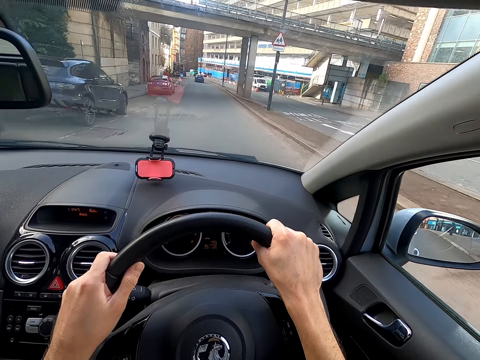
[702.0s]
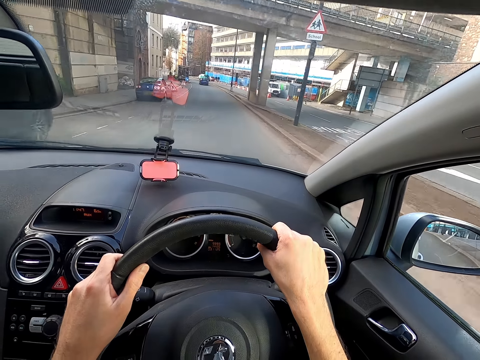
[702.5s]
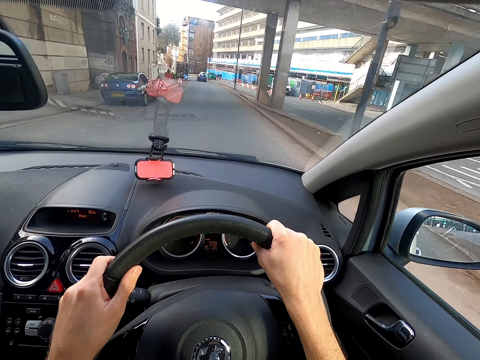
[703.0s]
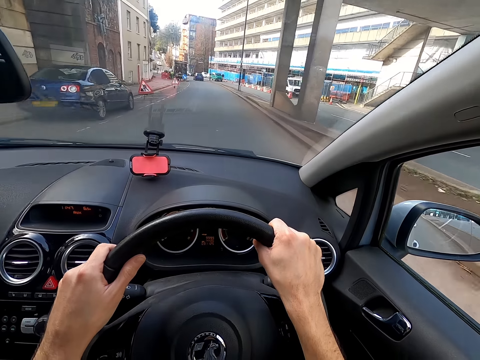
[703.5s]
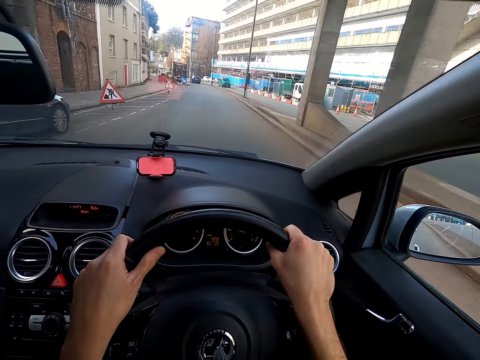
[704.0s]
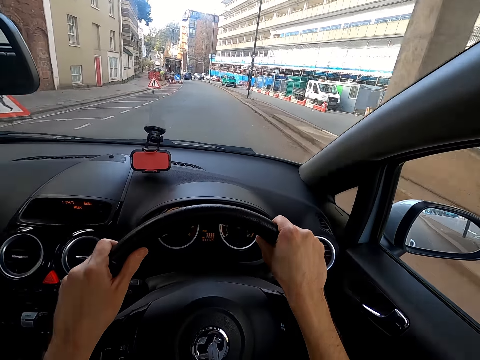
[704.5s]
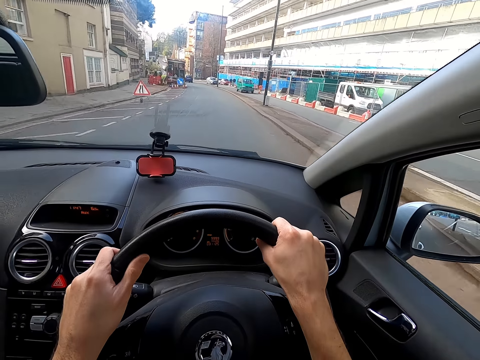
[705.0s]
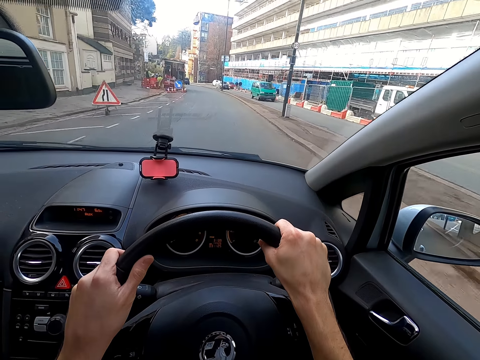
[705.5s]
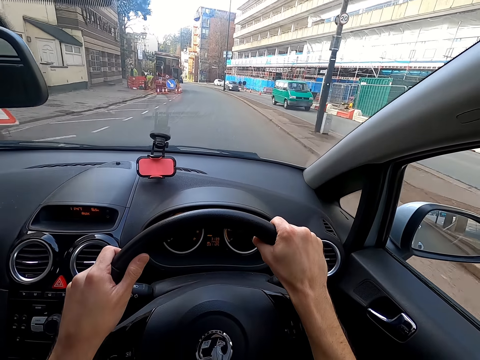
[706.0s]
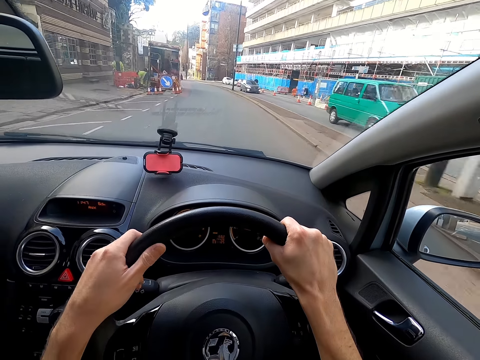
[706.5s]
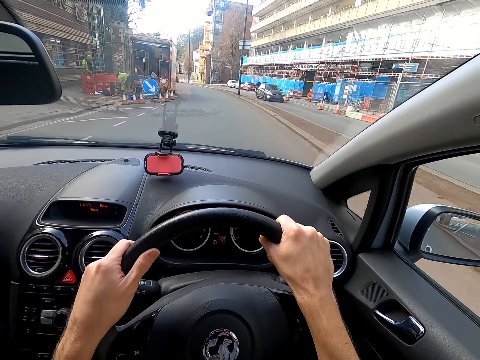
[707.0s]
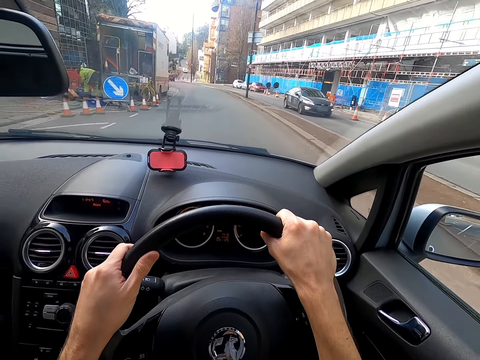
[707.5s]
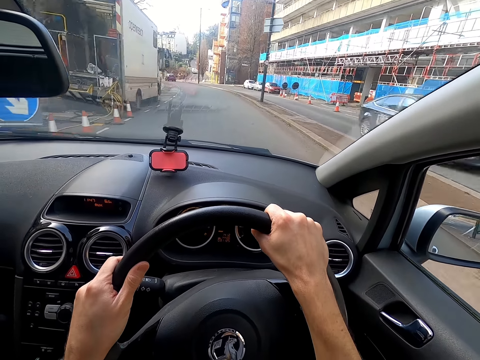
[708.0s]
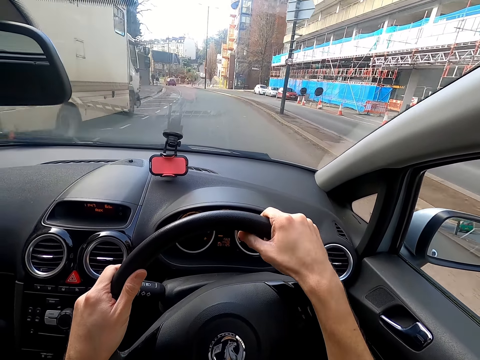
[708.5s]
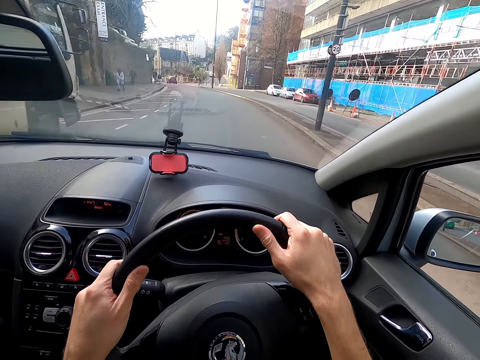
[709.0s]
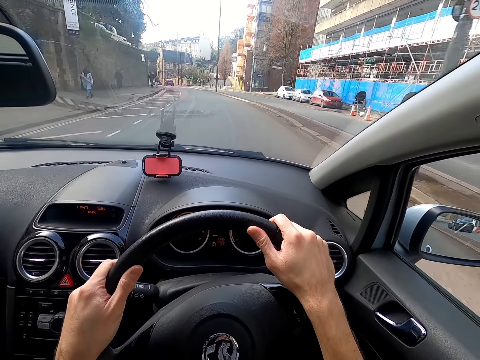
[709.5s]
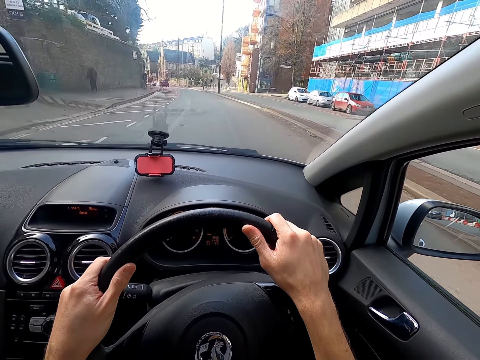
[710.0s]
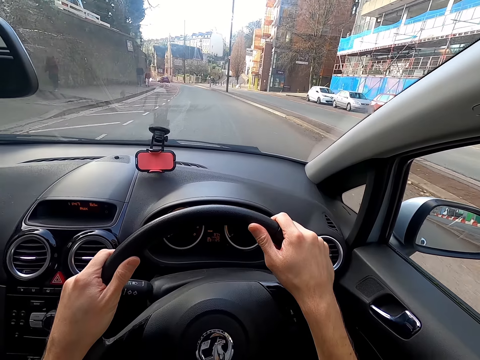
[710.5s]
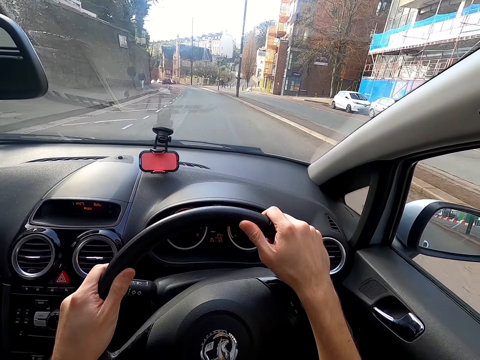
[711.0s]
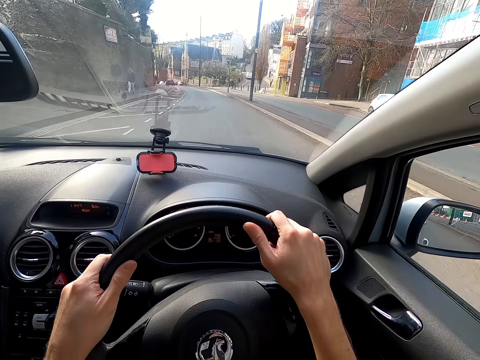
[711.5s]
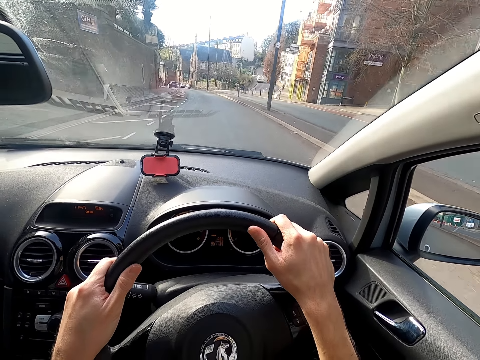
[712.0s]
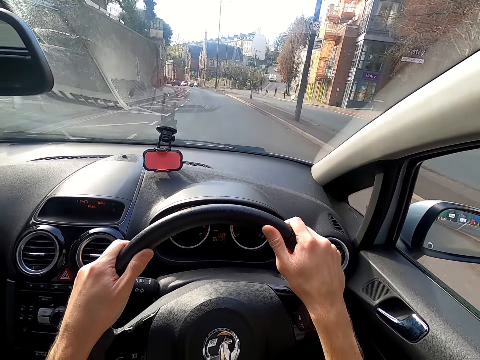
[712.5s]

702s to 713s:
A van drives past the camera wearer. A car drives past the camera wearer.

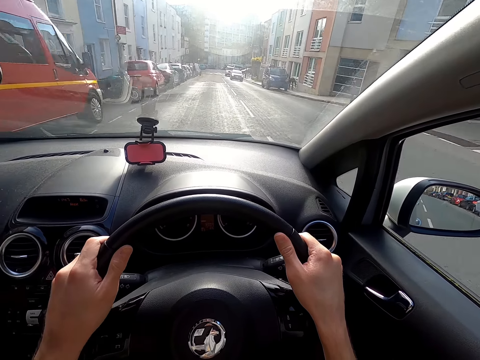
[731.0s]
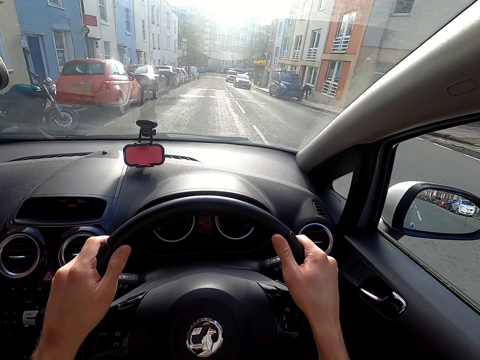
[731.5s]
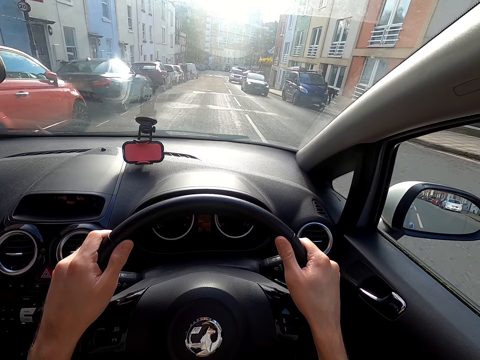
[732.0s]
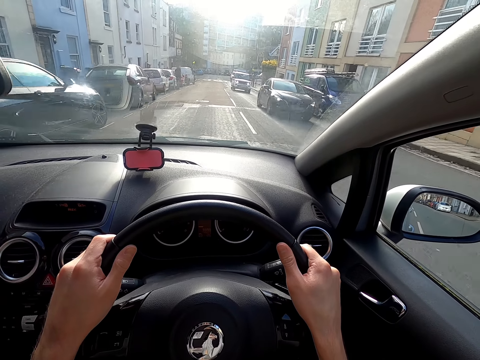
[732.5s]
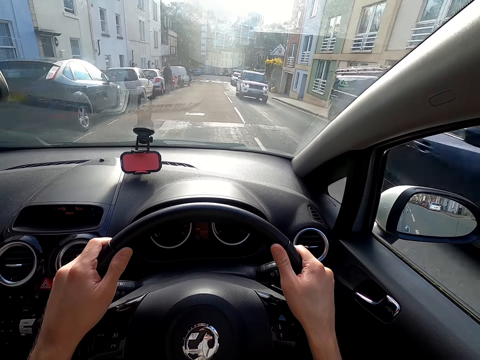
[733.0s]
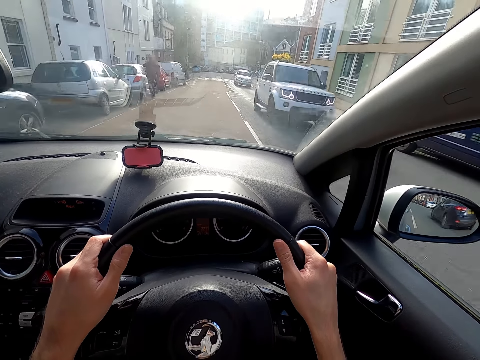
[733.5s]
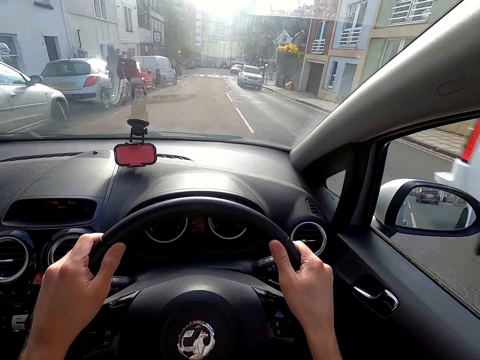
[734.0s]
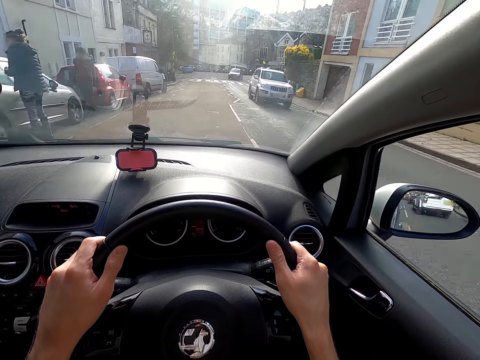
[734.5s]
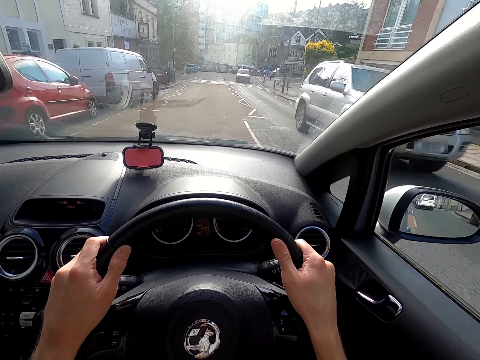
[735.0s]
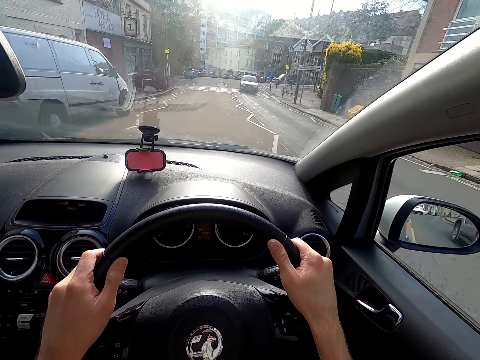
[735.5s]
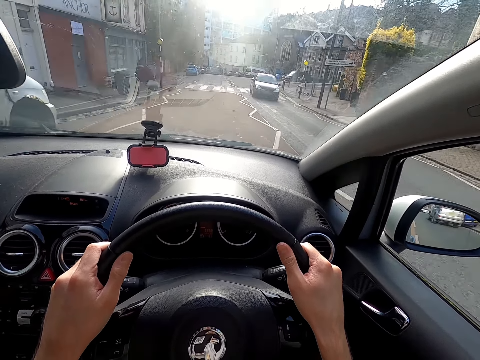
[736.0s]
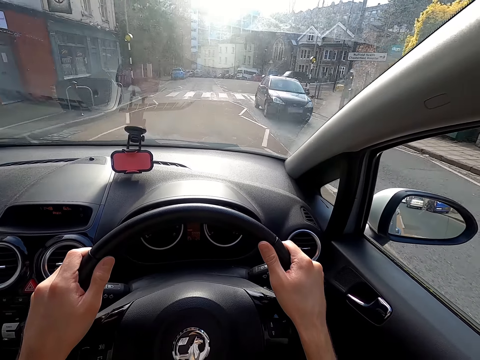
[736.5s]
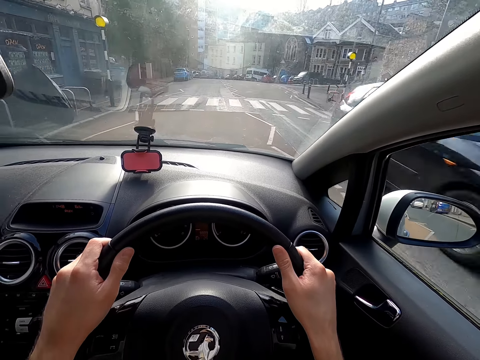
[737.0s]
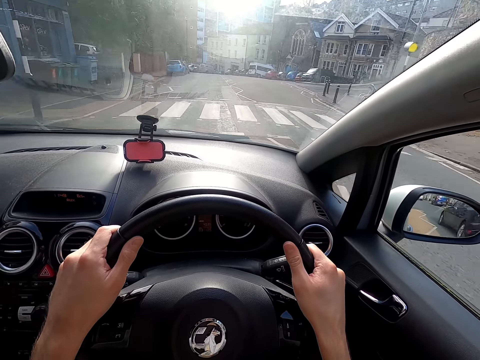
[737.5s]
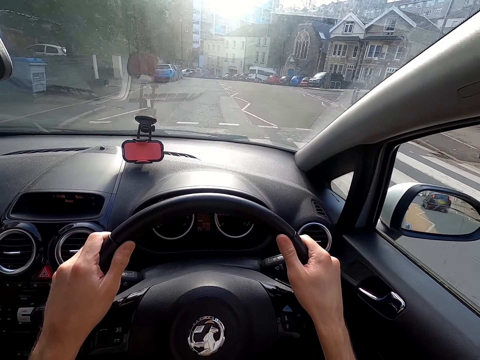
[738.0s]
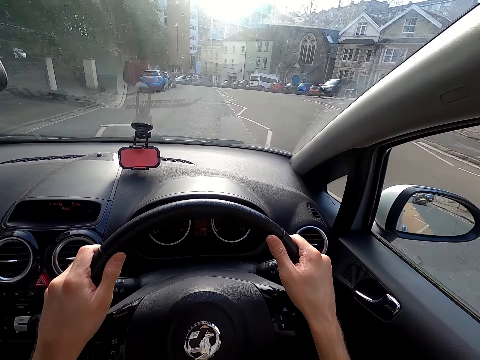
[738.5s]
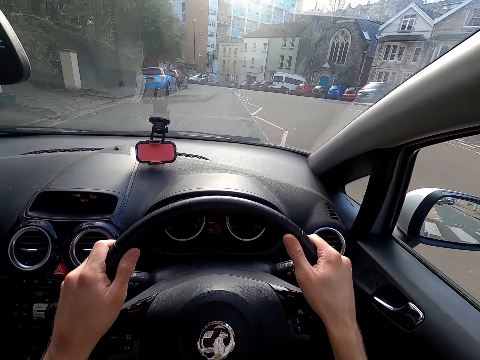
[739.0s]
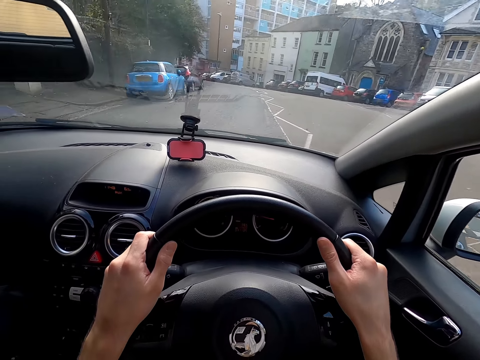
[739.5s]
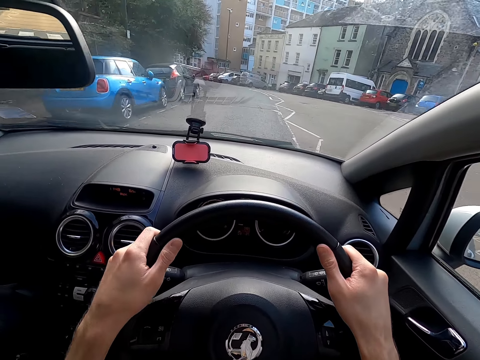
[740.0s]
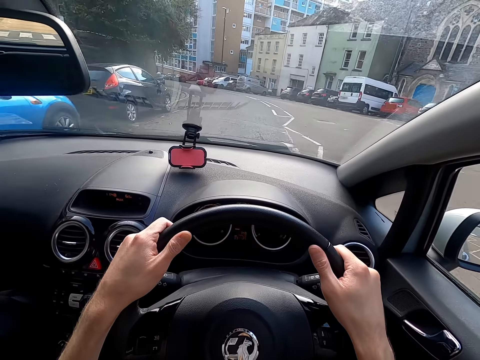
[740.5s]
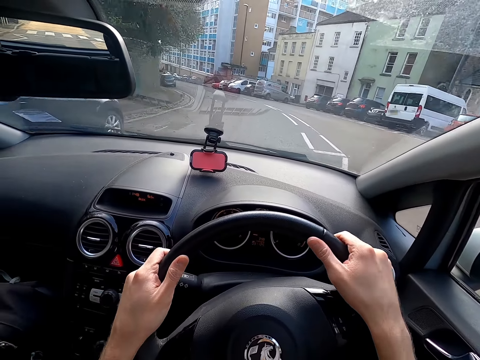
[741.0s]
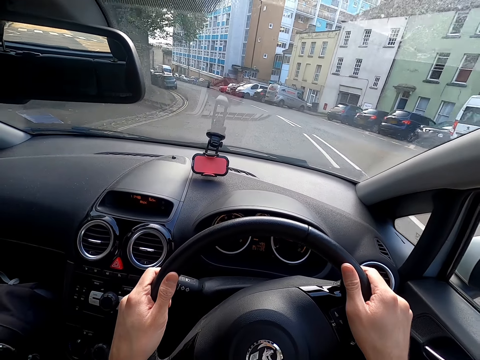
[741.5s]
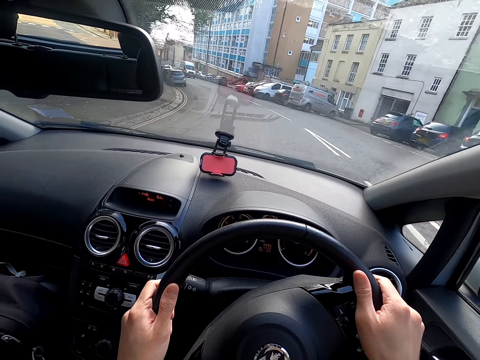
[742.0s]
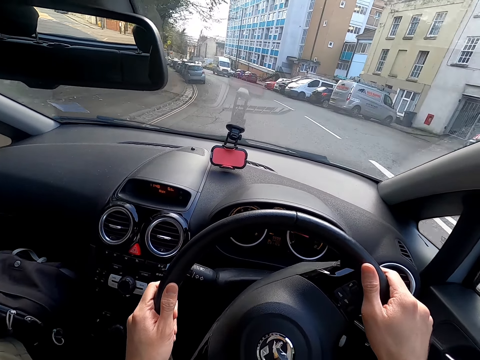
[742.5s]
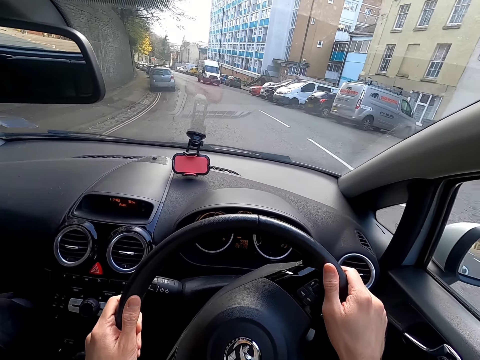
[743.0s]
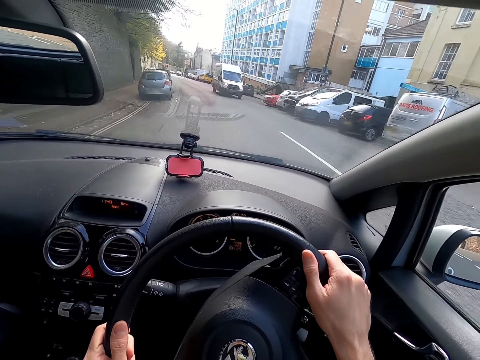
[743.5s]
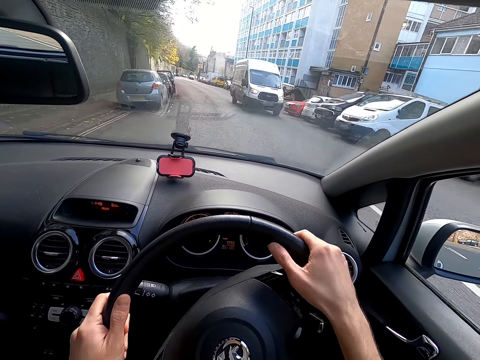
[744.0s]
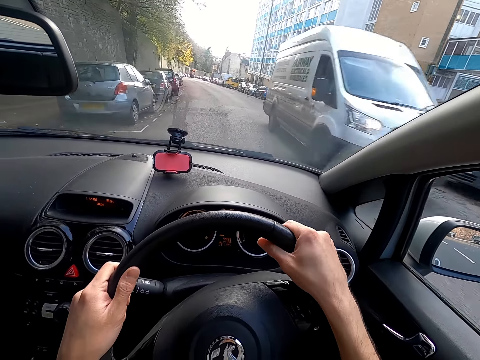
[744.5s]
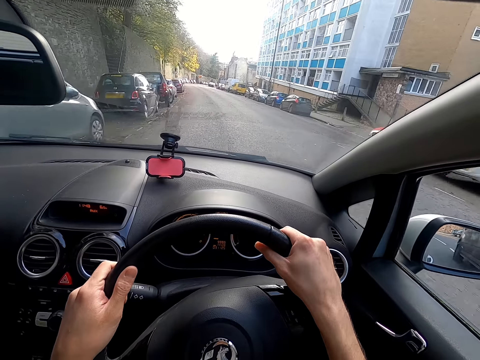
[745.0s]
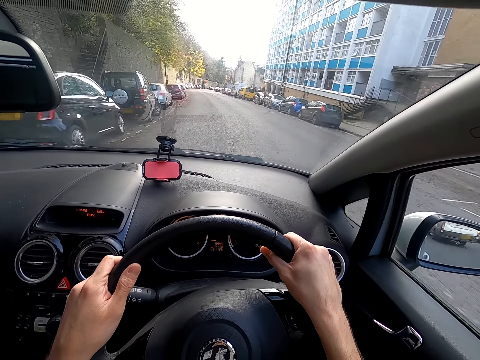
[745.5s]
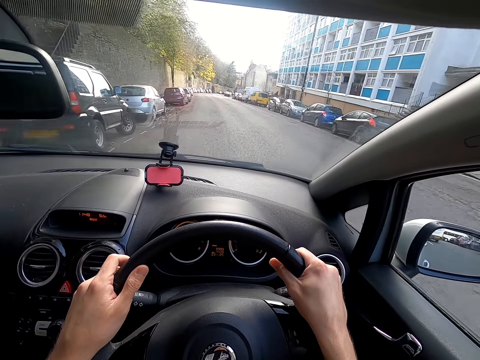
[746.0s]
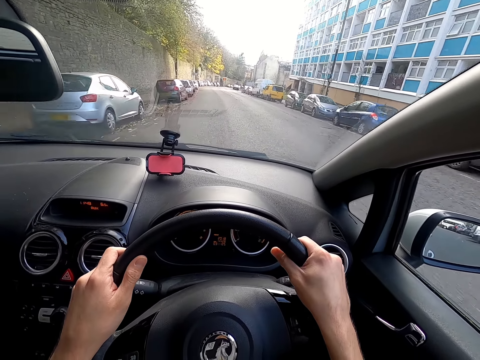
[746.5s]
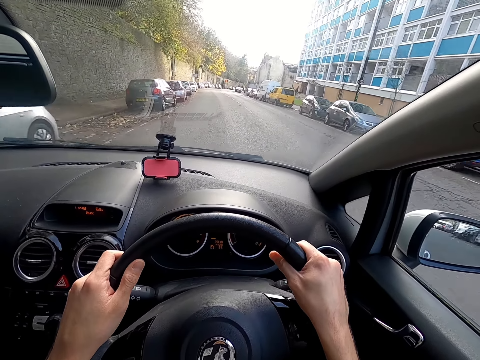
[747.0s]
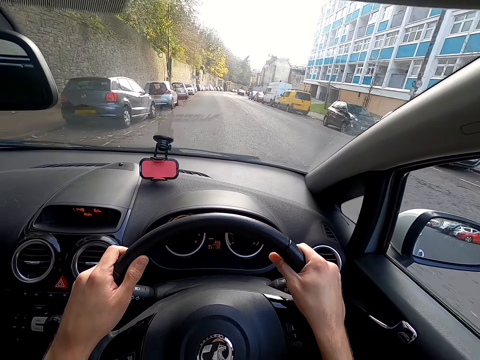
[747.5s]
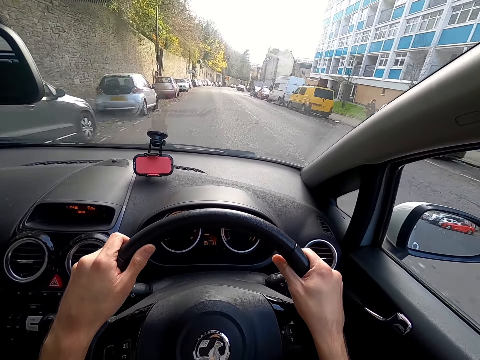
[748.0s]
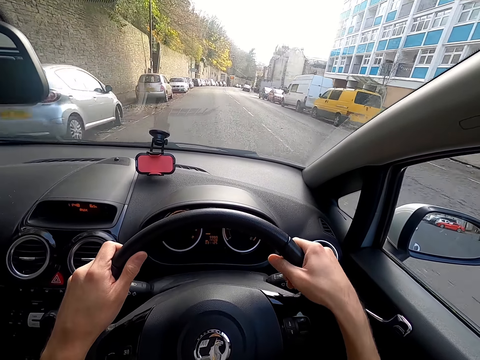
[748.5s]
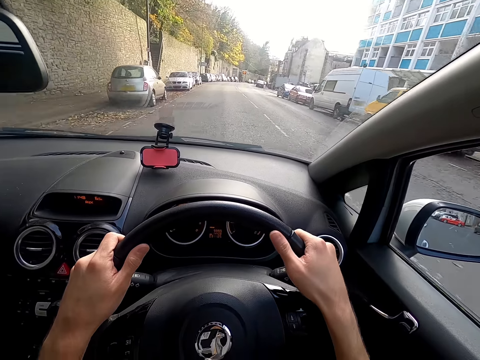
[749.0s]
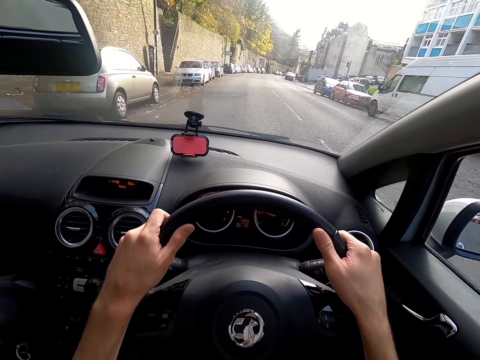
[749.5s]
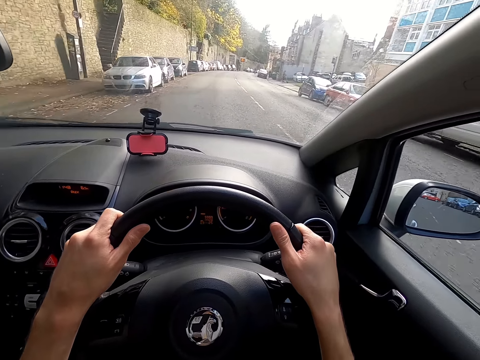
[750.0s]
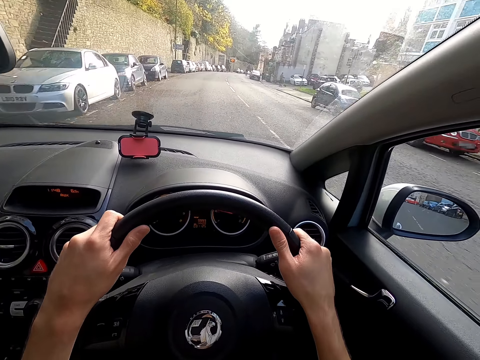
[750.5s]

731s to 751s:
A car drives past the camera wearer. A car drives past repeatedly. The camera wearer turns the steering. A van drives past the camera wearer. The camera wearer drives the car.
